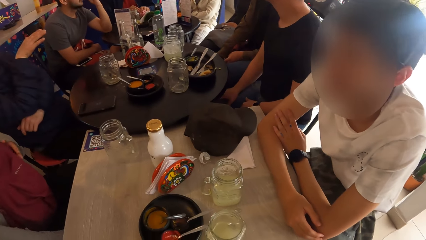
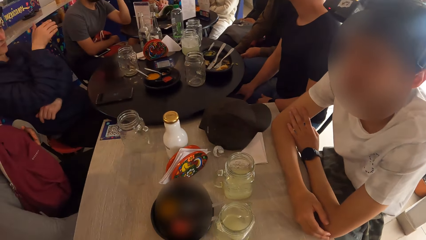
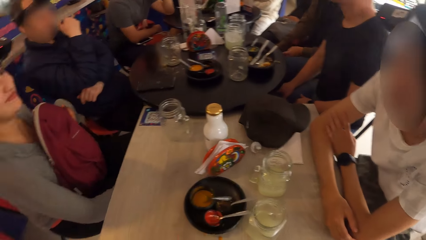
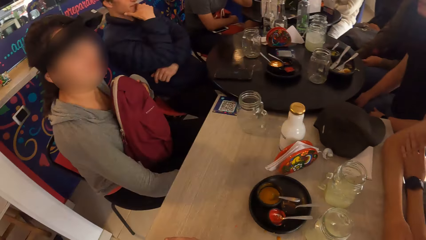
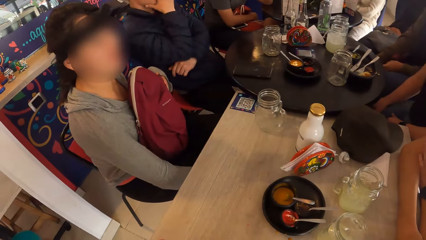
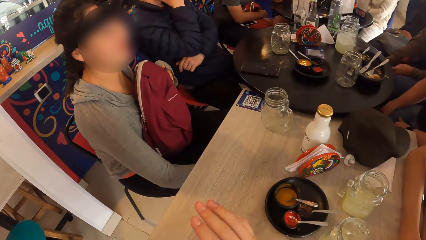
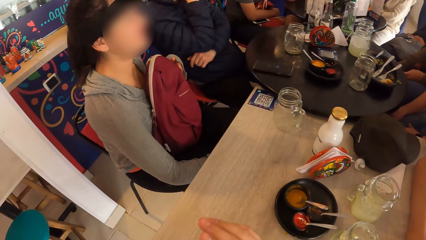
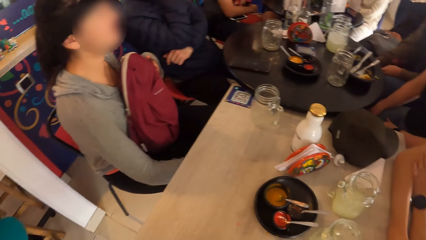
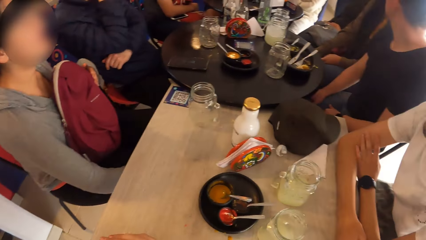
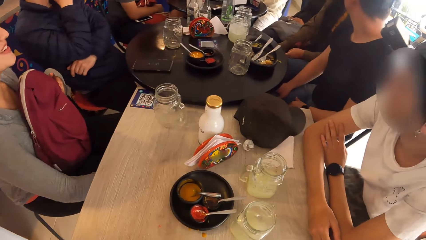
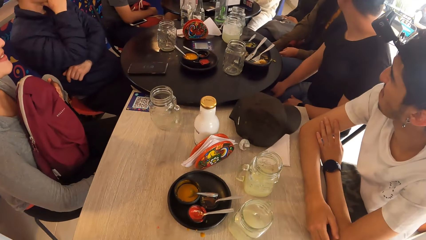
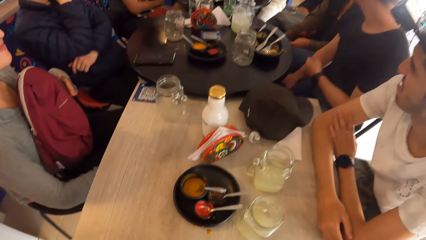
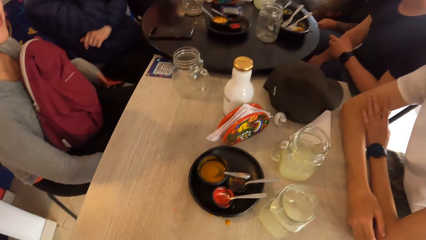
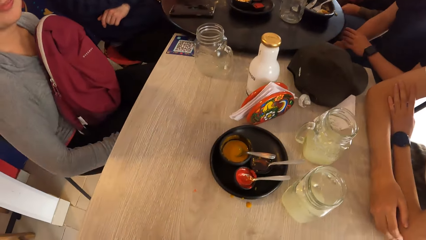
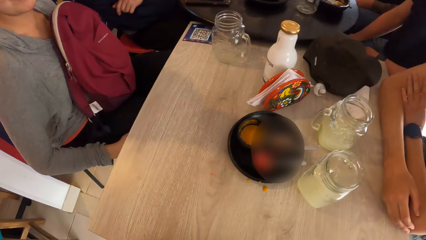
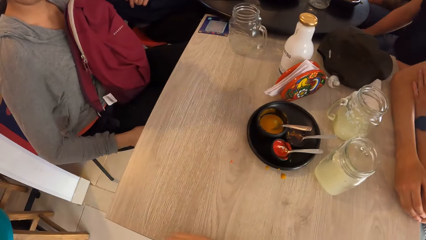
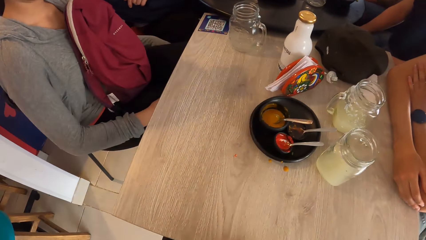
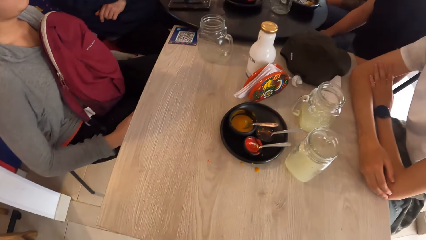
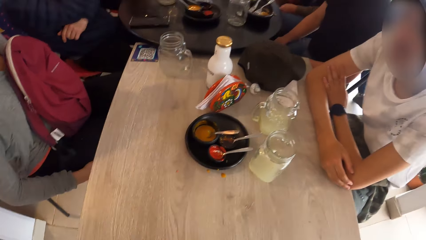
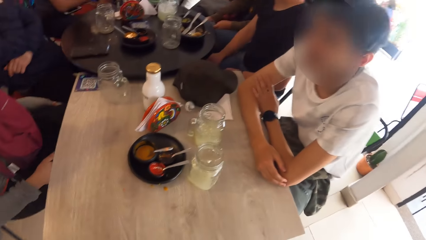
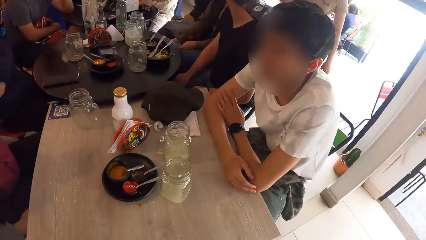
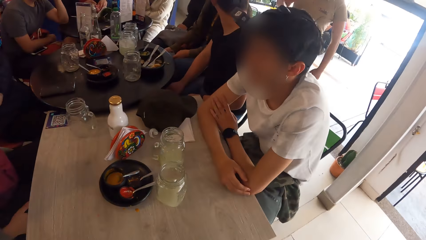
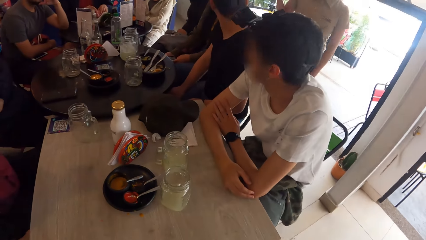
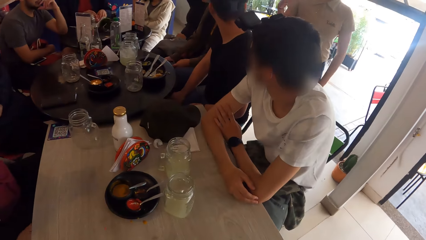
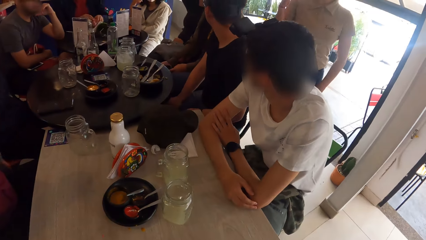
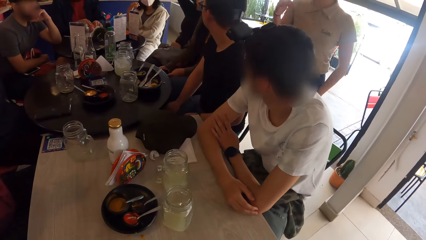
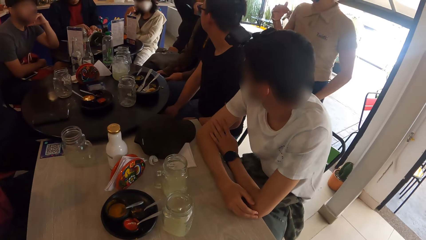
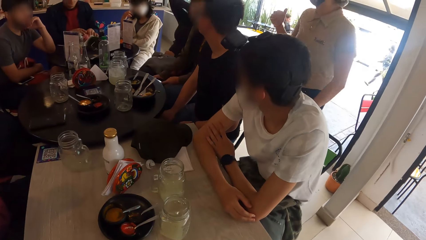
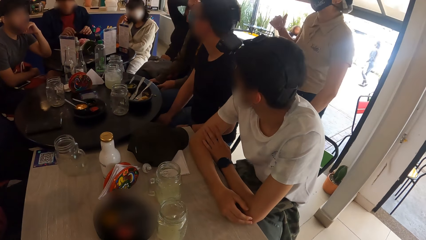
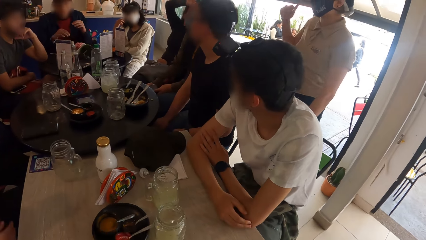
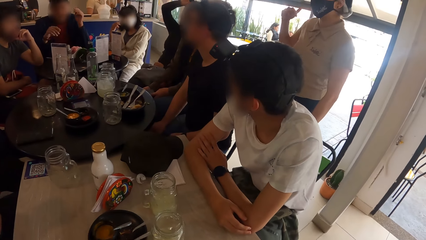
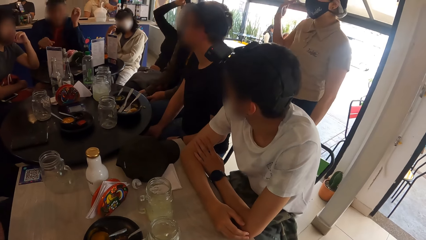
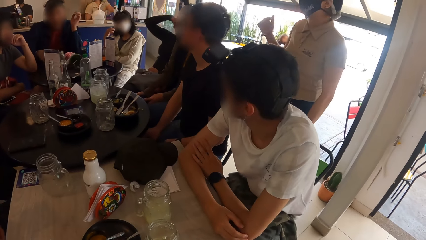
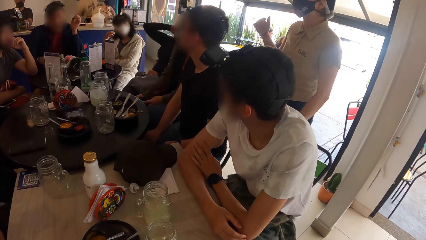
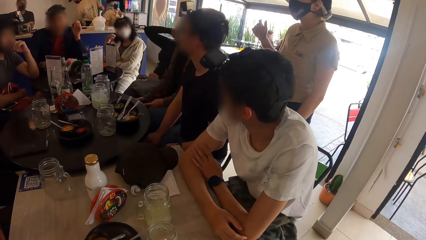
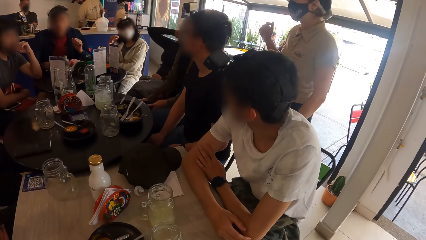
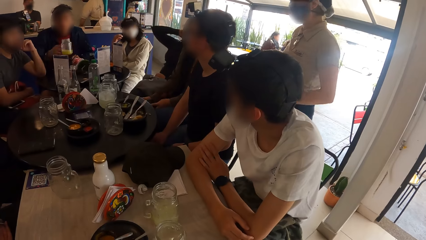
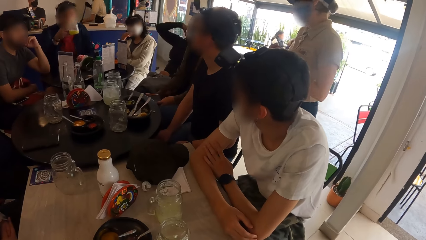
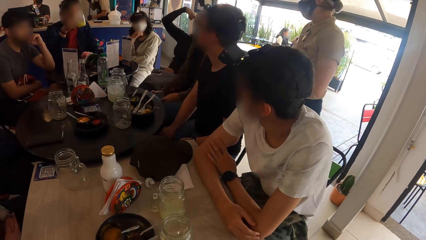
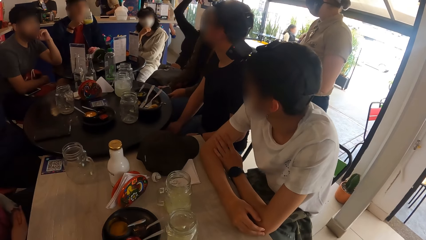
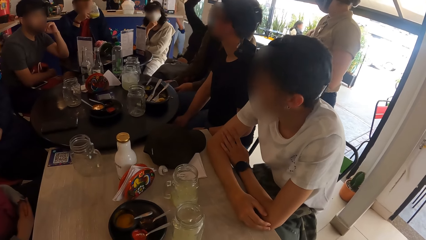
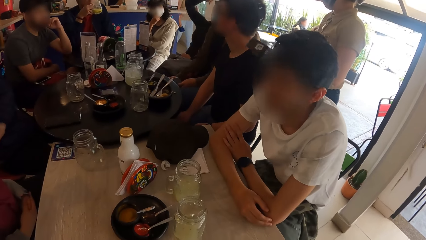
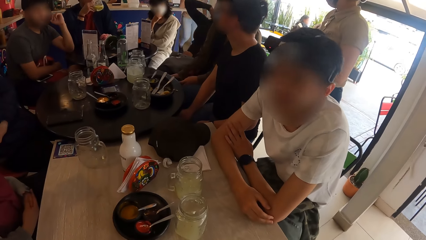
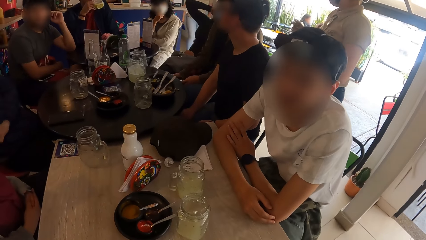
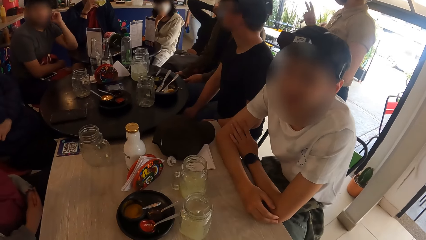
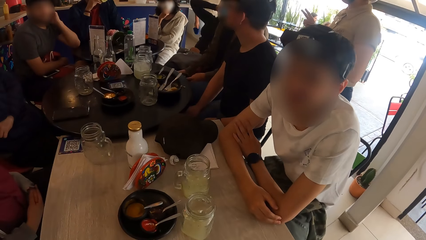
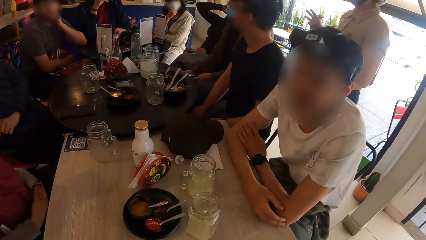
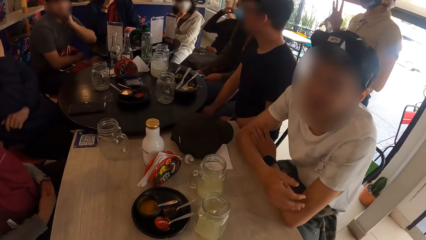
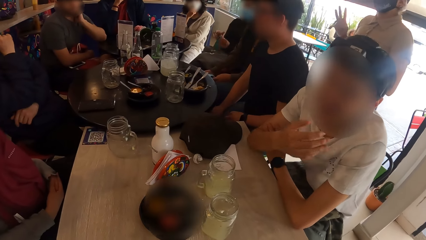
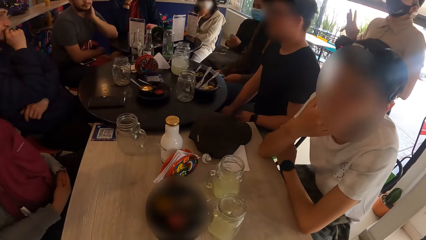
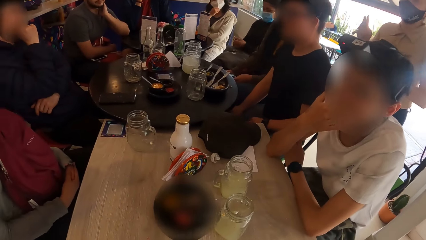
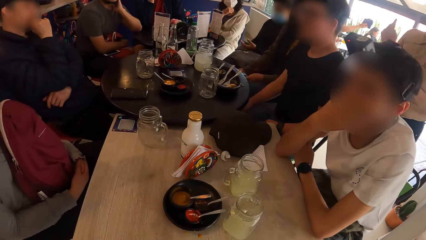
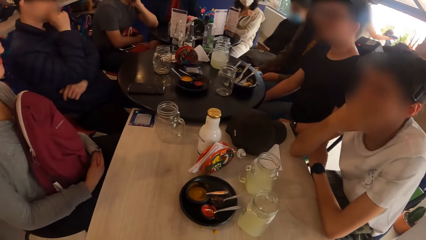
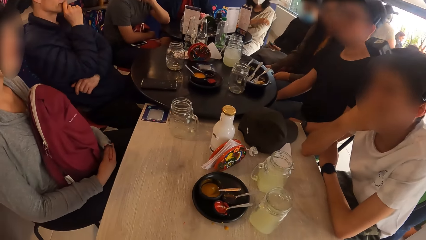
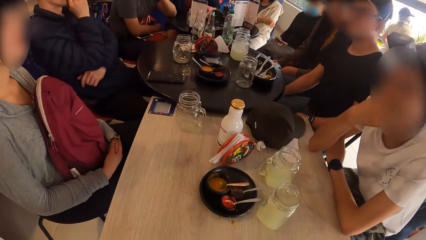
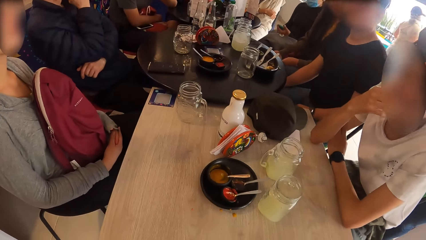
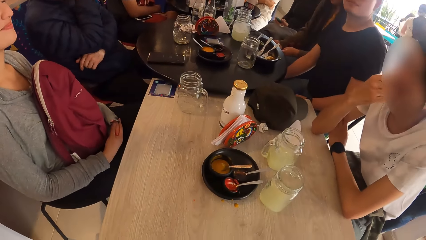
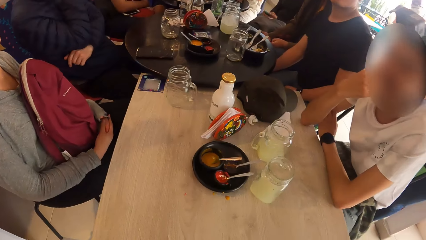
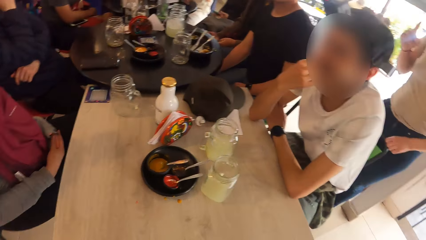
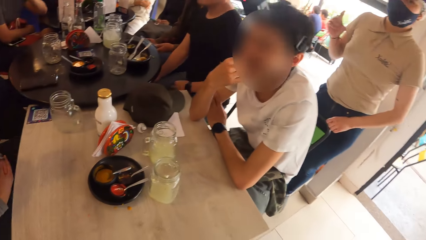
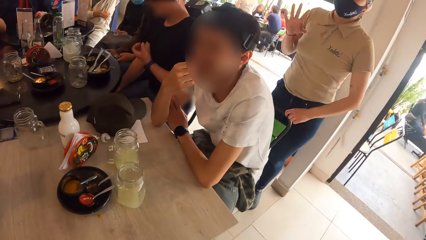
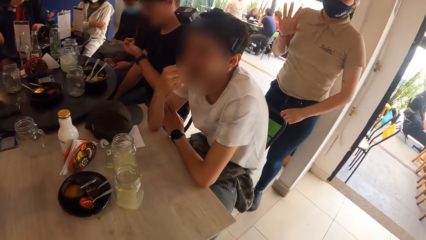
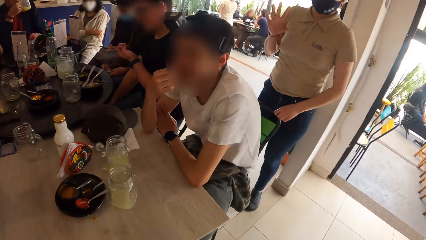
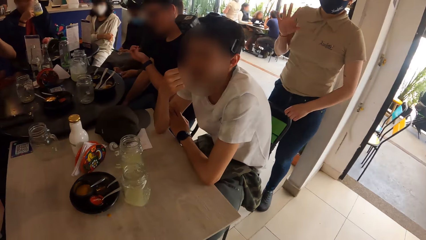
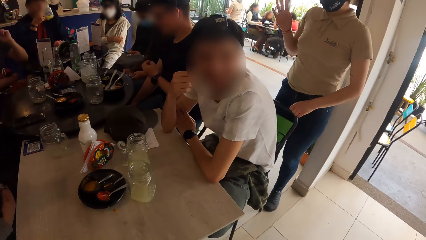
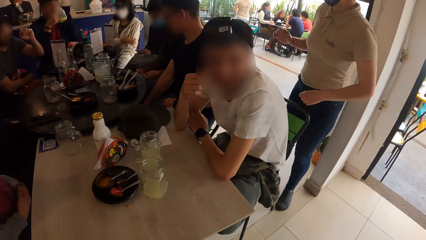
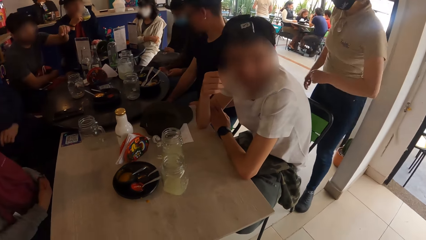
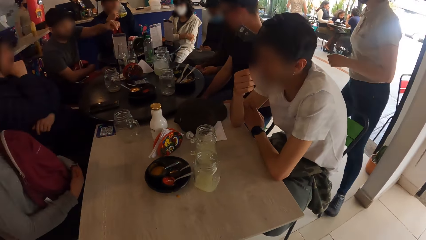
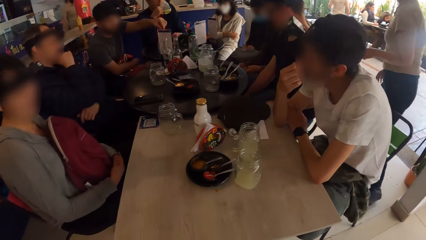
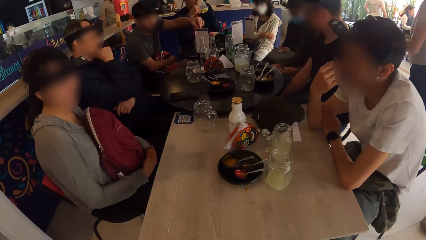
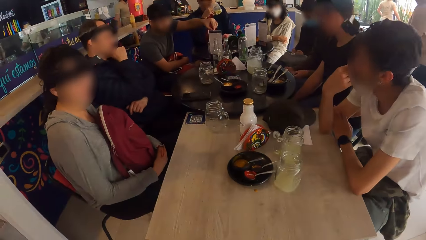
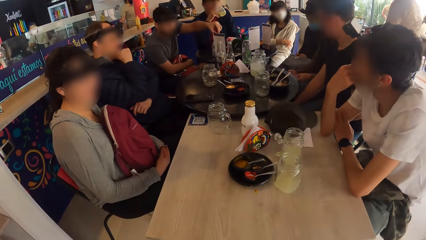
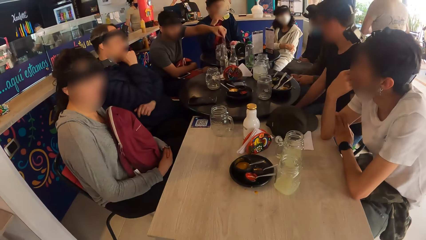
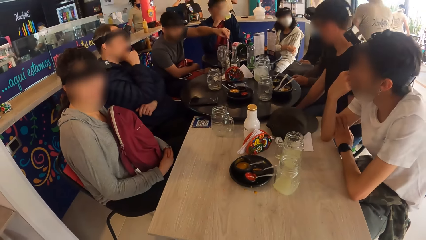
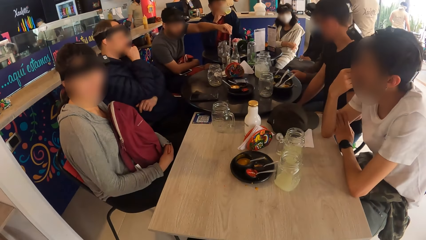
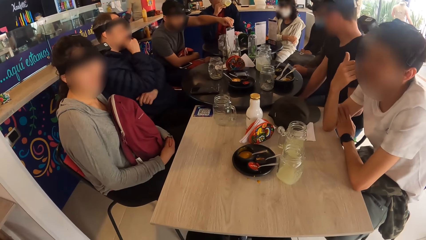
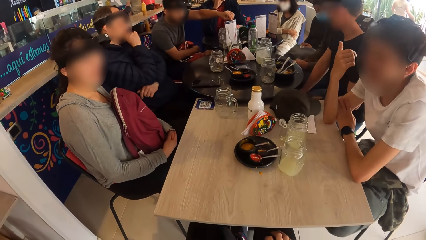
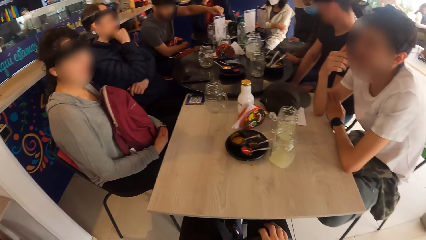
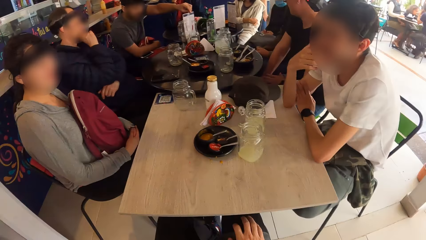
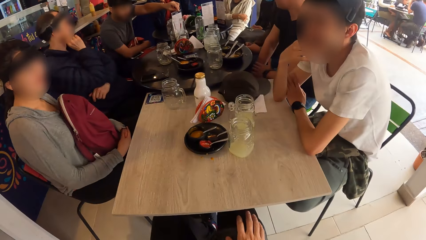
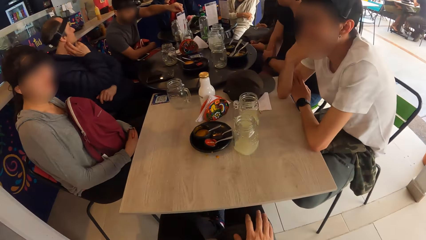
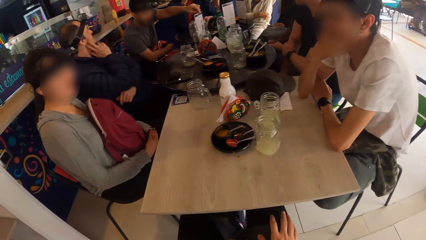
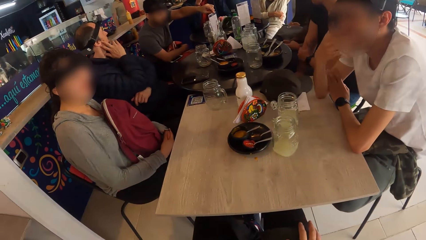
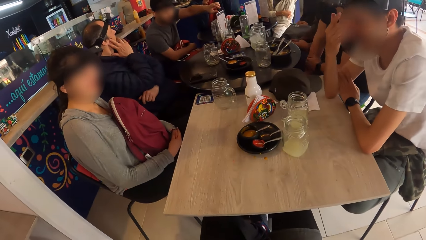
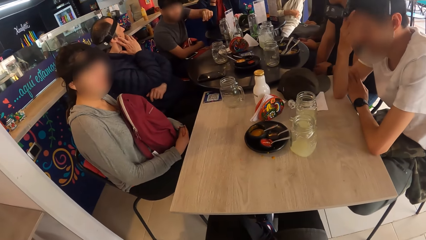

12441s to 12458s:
A waiter talks to a group of people at the table.
